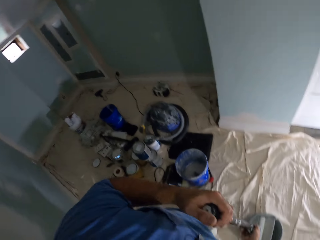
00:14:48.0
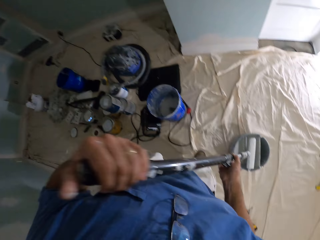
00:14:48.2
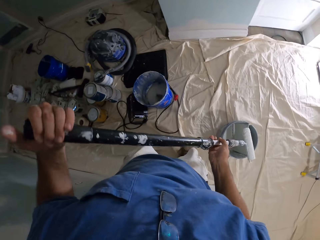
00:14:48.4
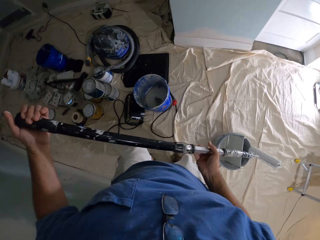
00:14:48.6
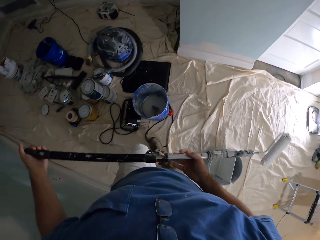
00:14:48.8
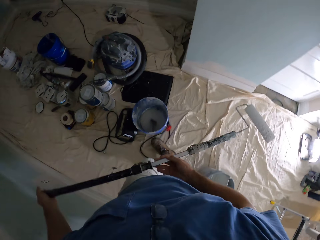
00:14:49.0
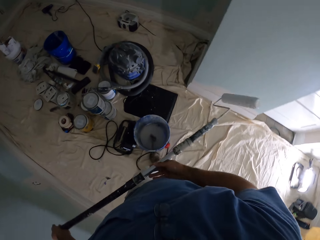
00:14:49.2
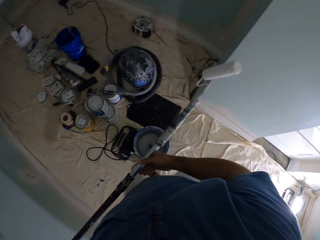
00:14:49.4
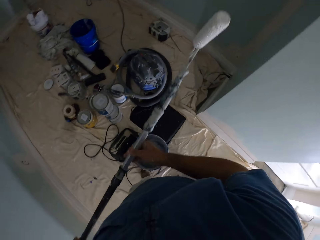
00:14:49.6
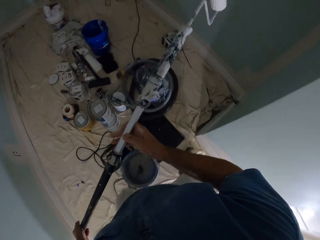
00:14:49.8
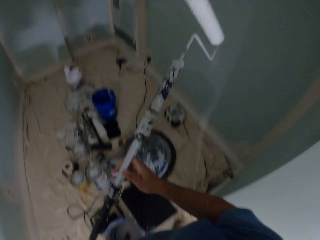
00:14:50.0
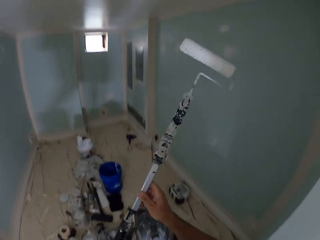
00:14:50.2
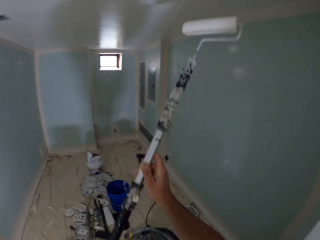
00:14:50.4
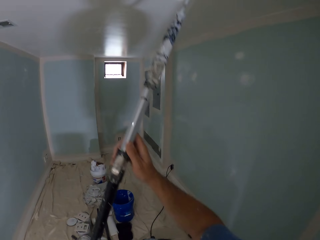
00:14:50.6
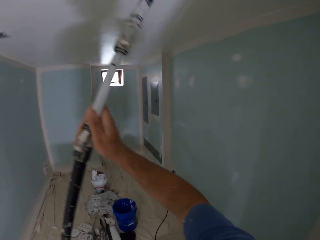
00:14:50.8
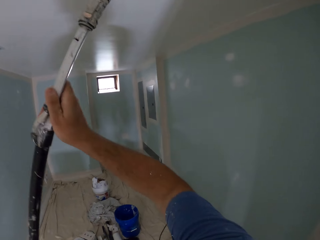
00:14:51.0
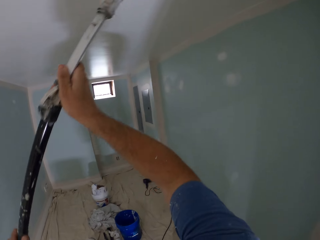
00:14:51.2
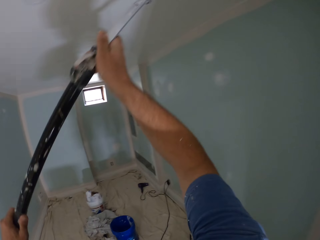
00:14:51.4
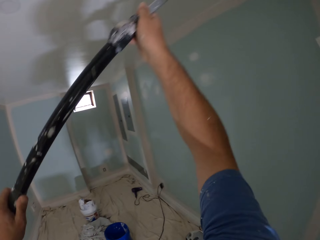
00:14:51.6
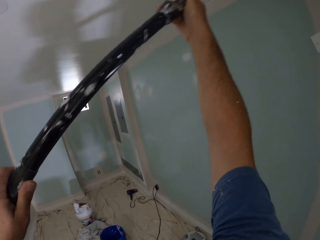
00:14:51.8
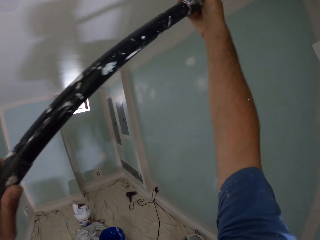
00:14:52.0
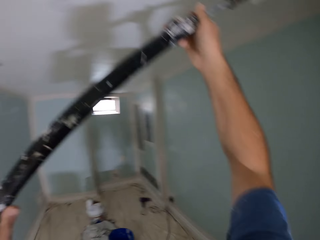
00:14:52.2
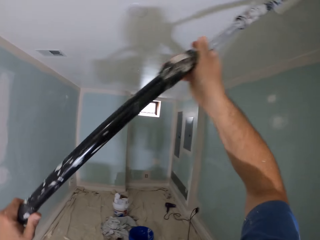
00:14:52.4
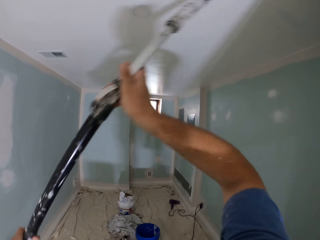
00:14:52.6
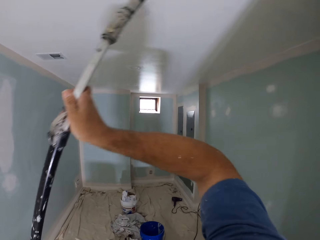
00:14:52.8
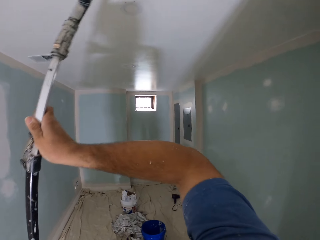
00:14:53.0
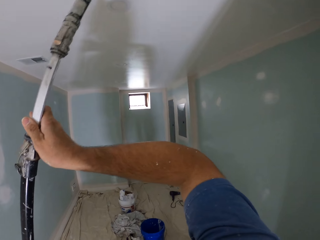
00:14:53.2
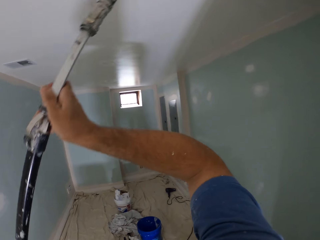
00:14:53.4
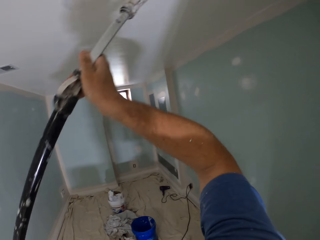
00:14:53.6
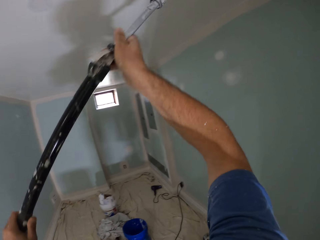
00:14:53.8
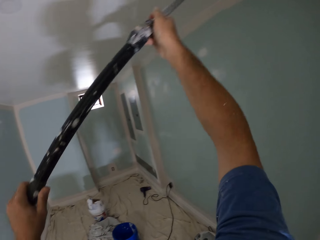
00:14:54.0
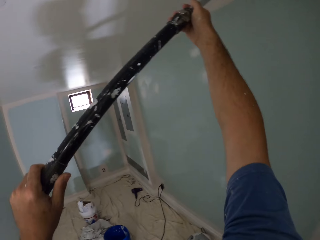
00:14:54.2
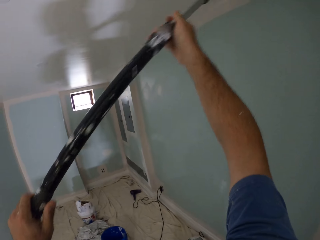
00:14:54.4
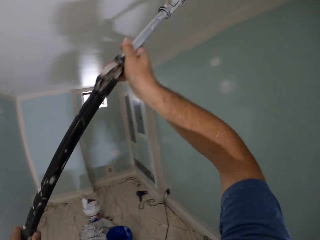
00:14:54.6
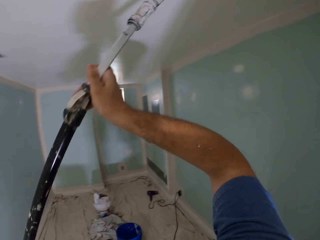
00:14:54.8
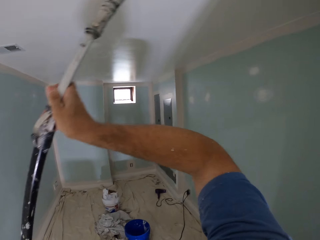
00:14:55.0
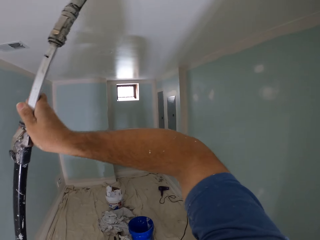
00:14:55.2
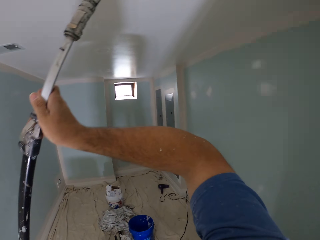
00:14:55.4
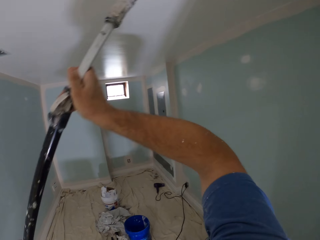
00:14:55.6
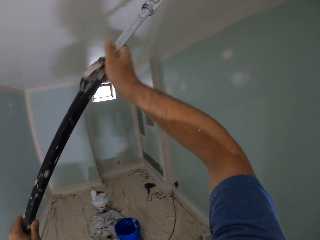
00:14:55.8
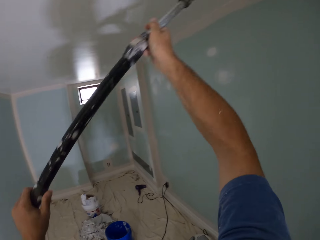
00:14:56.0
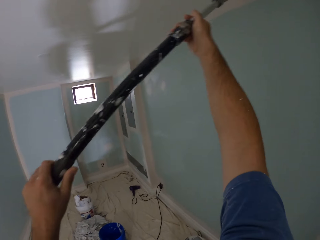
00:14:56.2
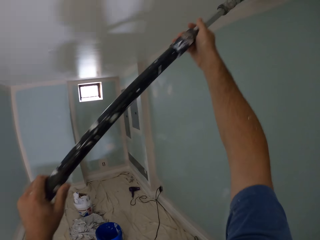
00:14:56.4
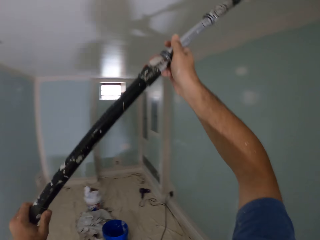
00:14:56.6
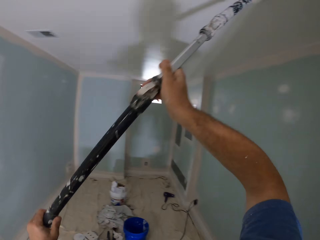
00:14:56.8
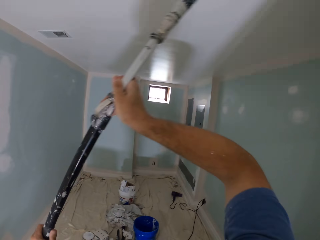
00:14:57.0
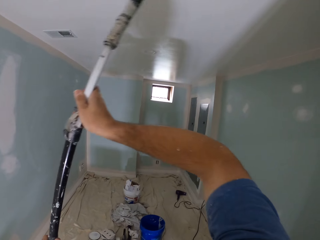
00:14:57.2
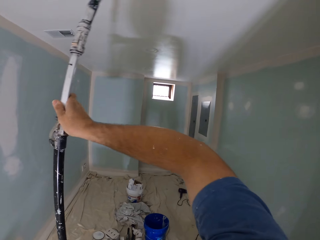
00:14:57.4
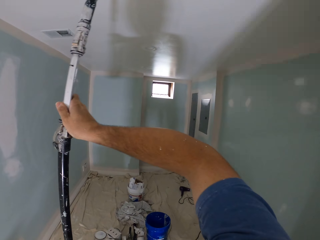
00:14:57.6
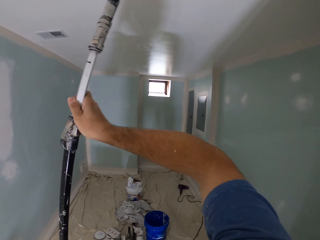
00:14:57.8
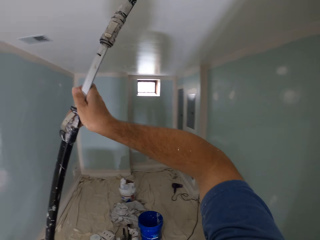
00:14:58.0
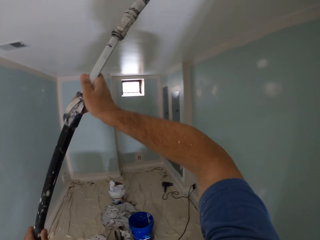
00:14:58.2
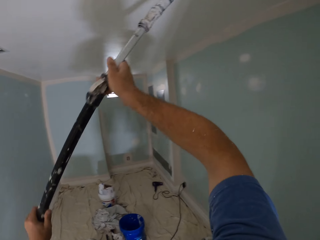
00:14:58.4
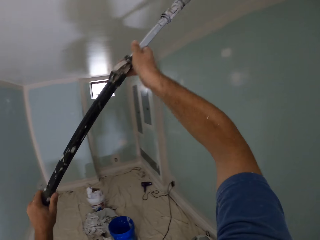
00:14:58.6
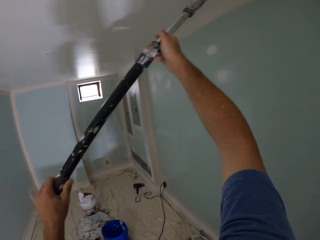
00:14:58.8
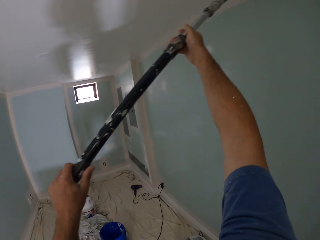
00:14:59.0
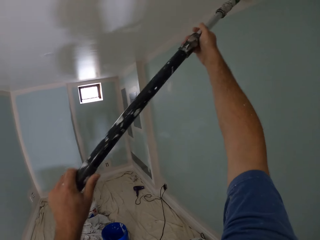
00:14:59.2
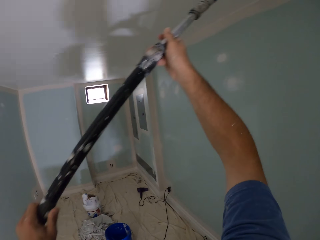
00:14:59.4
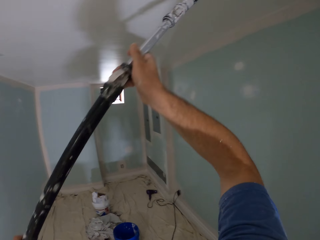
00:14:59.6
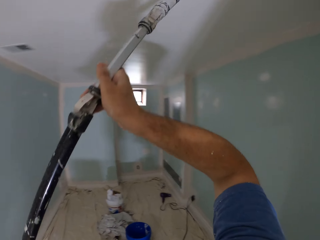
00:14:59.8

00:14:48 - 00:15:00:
The camera wearer looks back in a room. They lift a paint roller from a paint bucket. They walk in the room. They lift the paint roller to a ceiling of the room. They paint the ceiling with the long paint roller in a right left direction continuously.

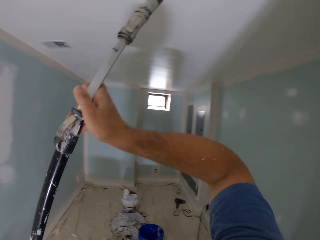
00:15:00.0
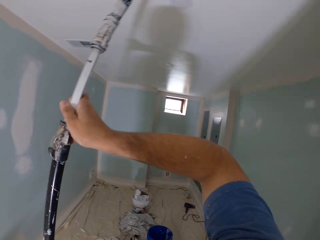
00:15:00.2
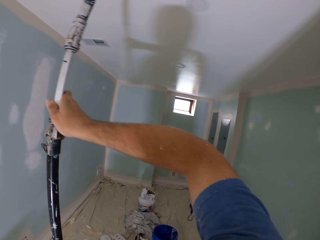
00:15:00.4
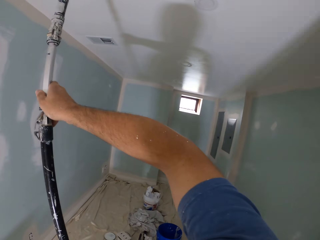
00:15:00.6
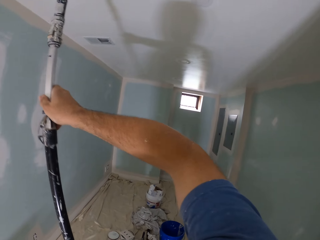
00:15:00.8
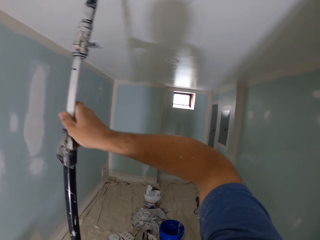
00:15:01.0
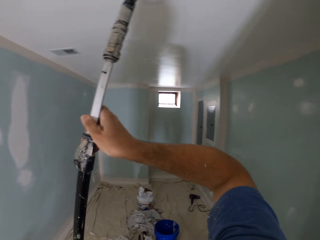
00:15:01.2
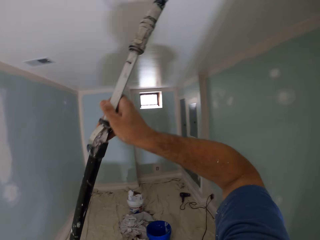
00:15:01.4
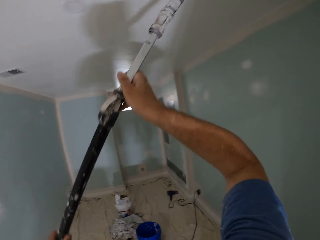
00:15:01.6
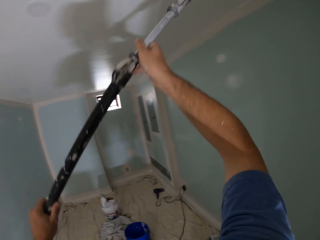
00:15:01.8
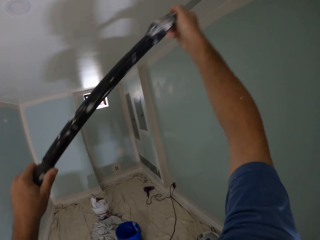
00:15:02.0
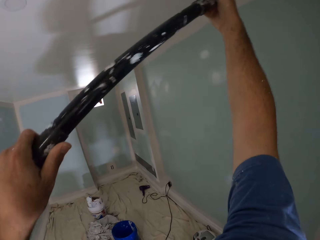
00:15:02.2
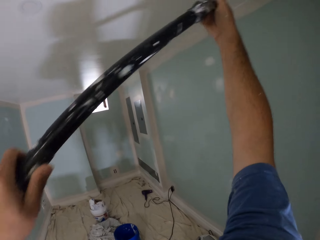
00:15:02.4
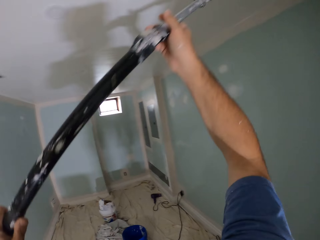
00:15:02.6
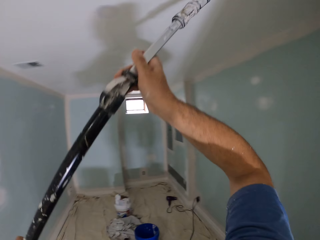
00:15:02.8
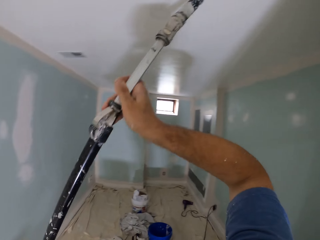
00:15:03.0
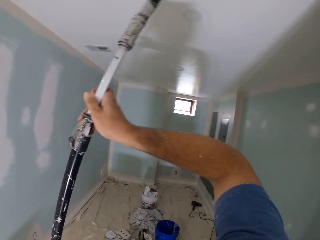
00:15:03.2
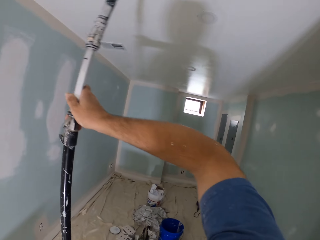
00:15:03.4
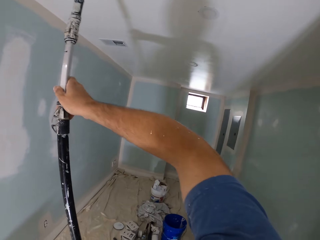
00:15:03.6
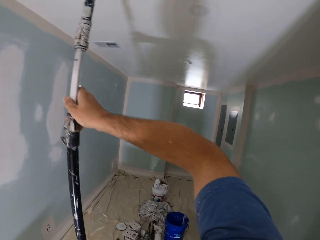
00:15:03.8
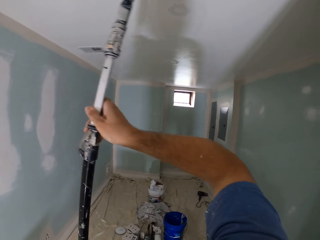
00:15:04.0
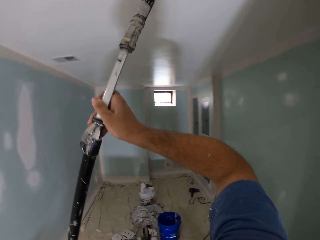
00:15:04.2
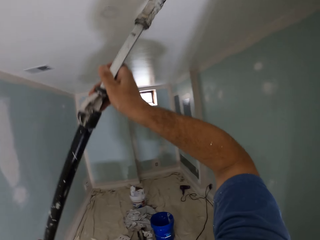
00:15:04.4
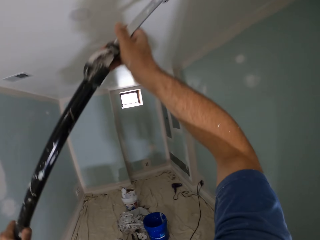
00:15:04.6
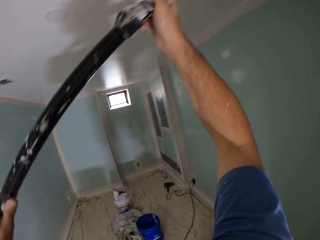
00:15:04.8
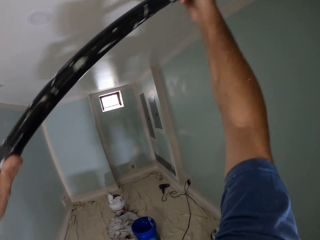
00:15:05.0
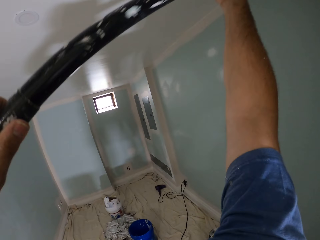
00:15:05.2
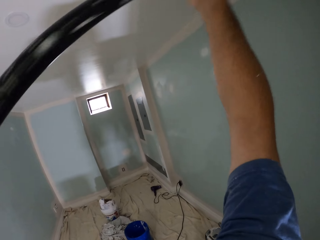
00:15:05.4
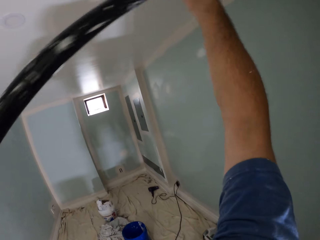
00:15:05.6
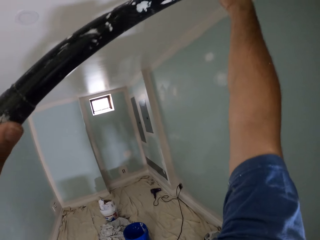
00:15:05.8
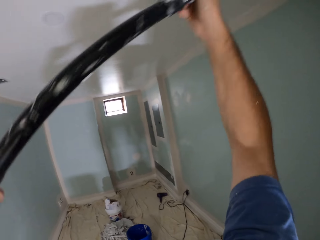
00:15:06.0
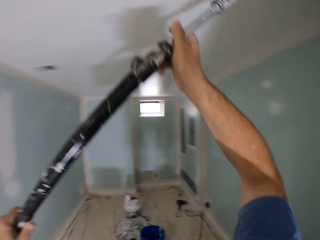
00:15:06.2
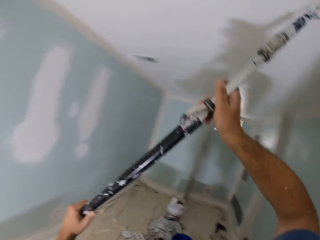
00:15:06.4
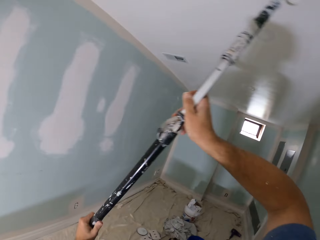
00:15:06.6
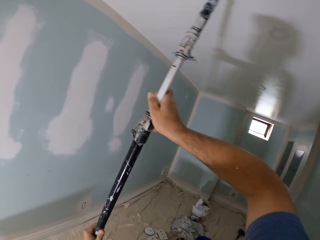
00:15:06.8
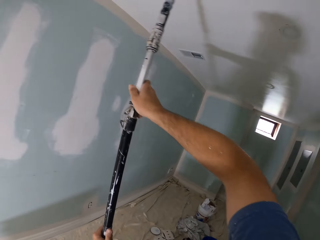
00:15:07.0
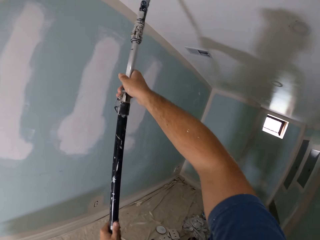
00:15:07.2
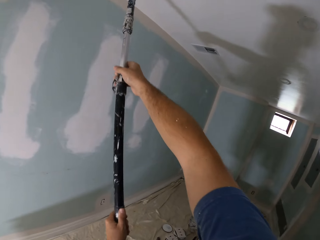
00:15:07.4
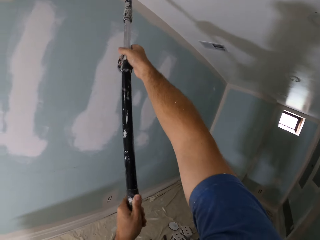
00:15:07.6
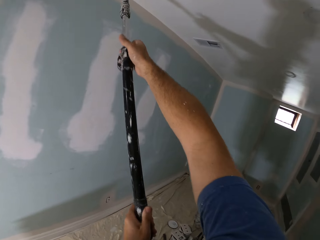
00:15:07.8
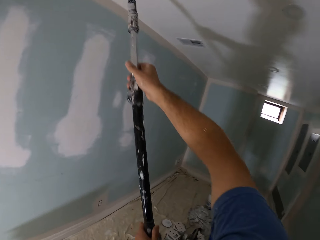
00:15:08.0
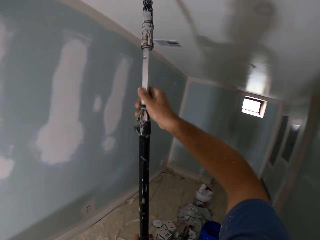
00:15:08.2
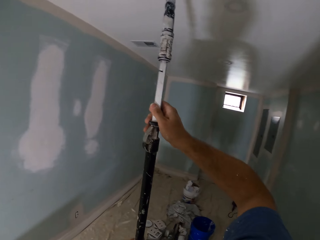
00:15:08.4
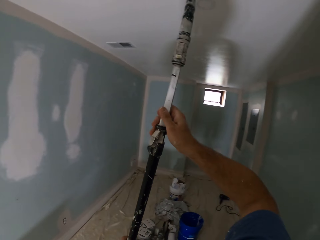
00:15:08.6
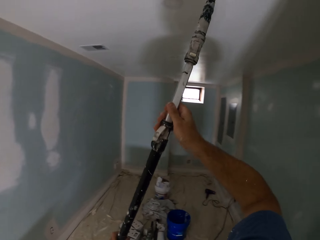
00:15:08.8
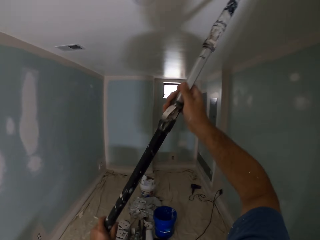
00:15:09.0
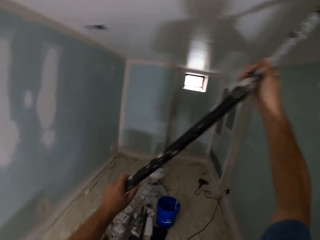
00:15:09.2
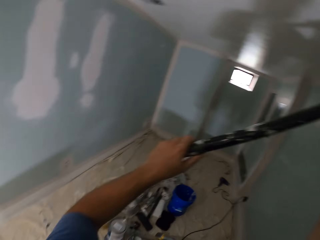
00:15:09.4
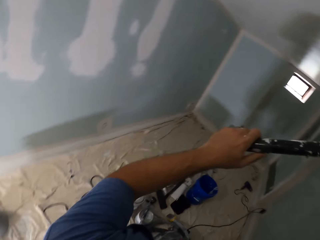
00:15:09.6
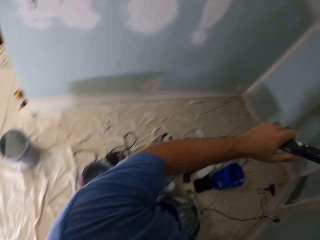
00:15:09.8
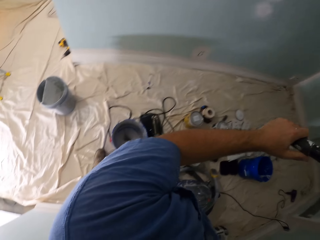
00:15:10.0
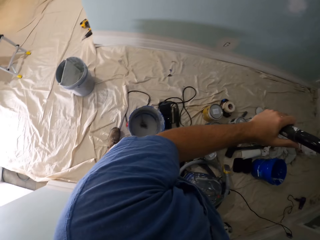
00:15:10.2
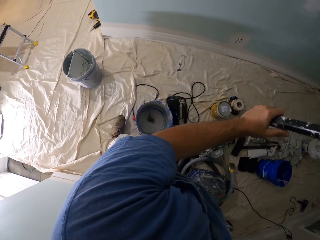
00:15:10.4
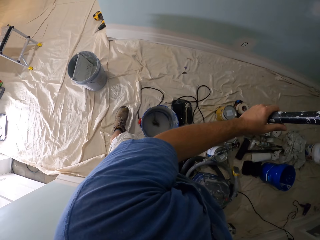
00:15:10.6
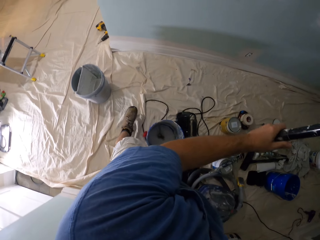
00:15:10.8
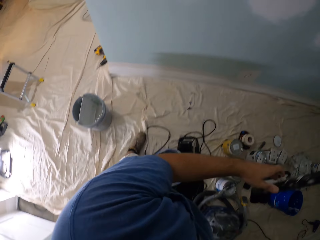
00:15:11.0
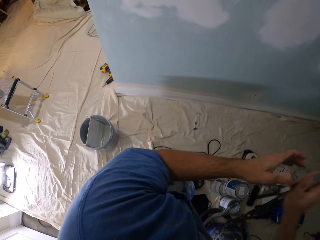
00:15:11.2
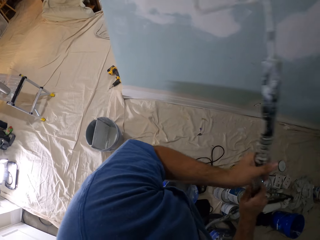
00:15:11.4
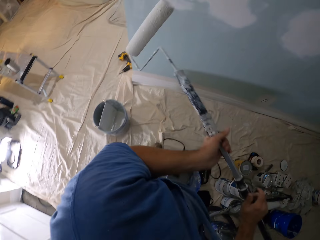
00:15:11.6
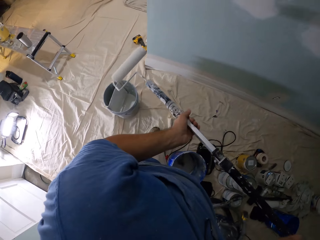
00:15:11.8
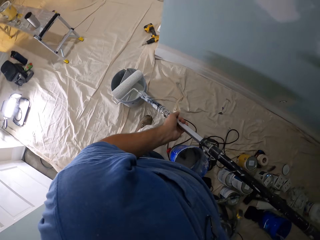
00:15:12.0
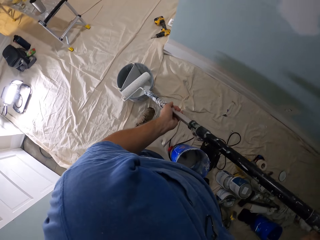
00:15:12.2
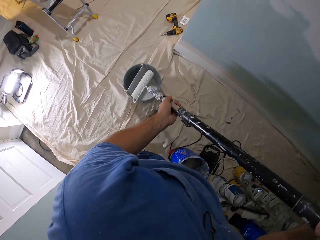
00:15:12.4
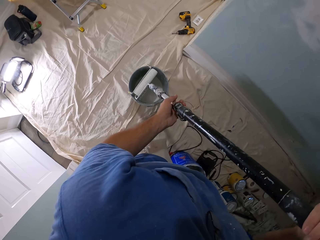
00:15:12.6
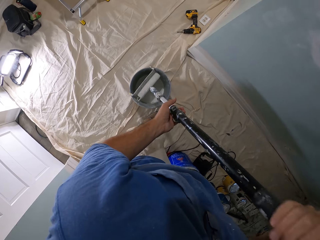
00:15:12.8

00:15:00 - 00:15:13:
The camera wearer looks down to a paint bucket on a floor. They make a small step towards the paint bucket on the floor. They remove the left hand from a paint roller extension pole. They hold the paint roller extension pole with the left hand. They make a small step towards the paint bucket on the floor.
